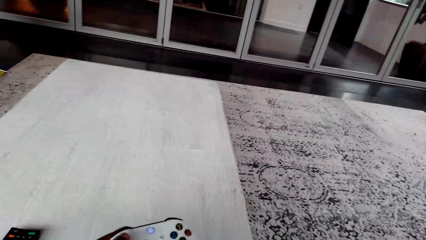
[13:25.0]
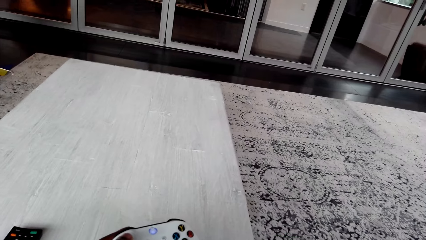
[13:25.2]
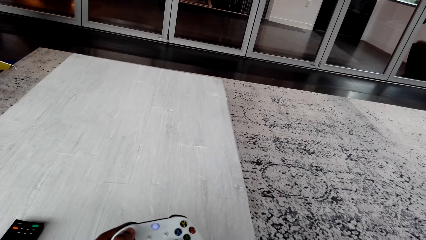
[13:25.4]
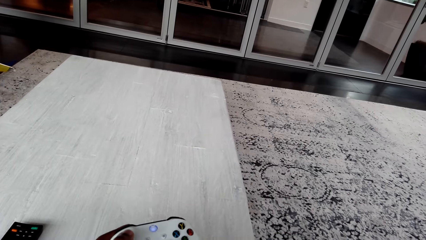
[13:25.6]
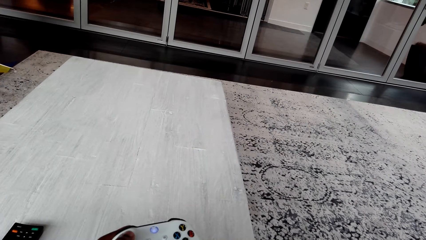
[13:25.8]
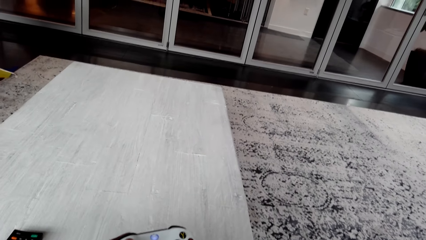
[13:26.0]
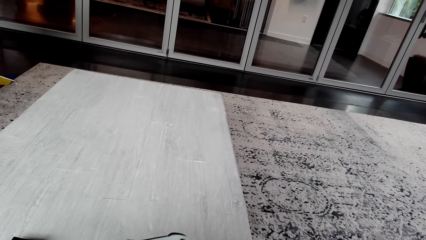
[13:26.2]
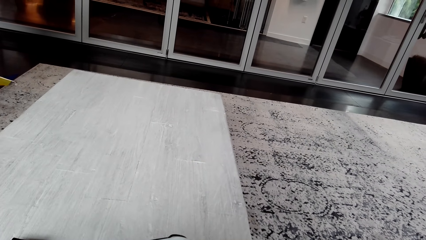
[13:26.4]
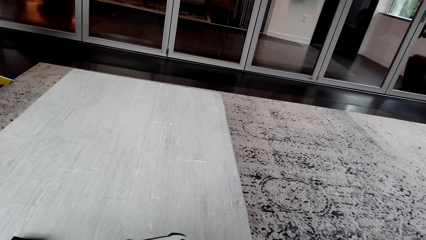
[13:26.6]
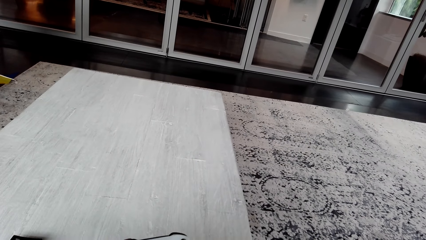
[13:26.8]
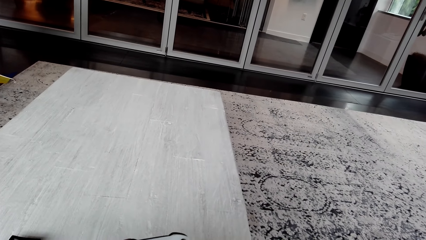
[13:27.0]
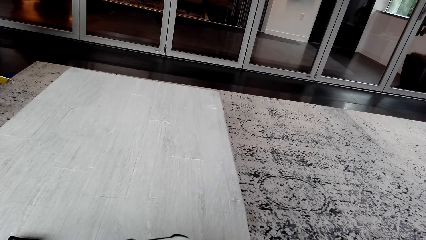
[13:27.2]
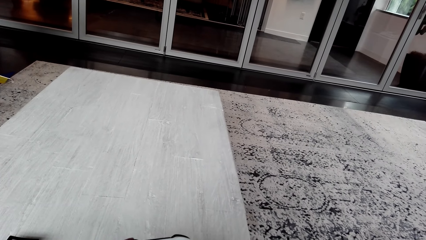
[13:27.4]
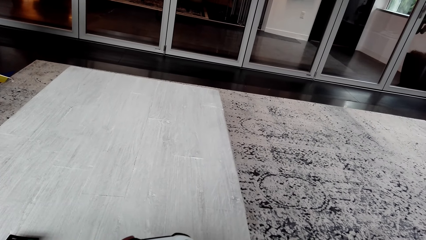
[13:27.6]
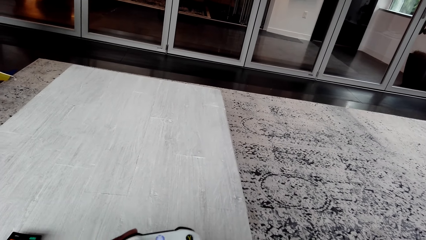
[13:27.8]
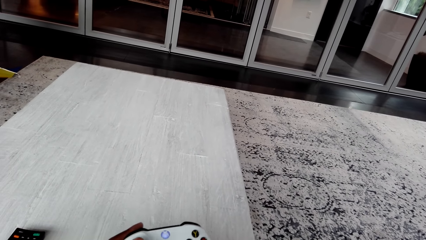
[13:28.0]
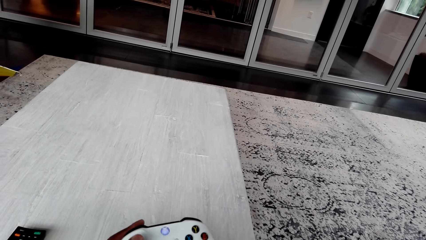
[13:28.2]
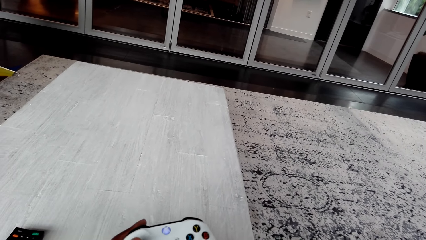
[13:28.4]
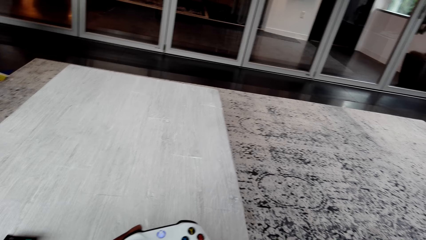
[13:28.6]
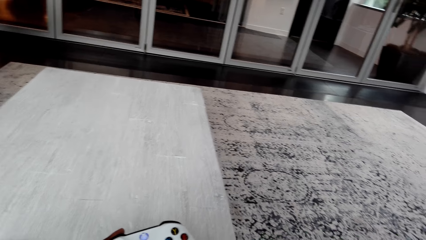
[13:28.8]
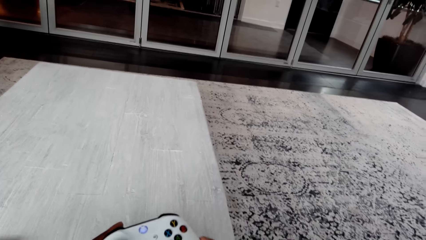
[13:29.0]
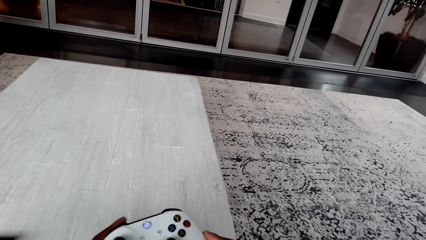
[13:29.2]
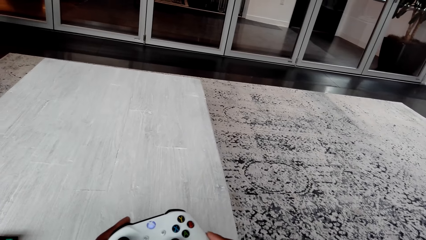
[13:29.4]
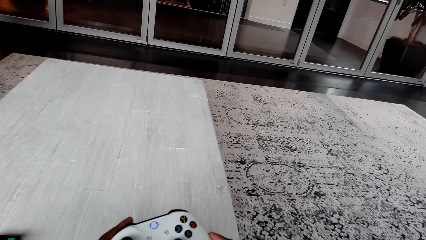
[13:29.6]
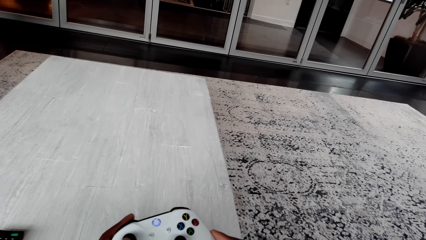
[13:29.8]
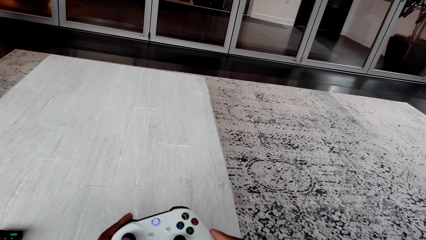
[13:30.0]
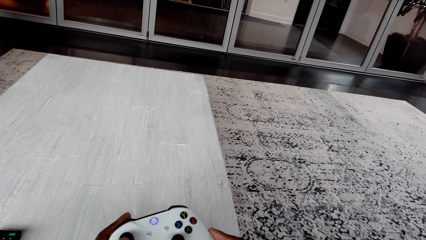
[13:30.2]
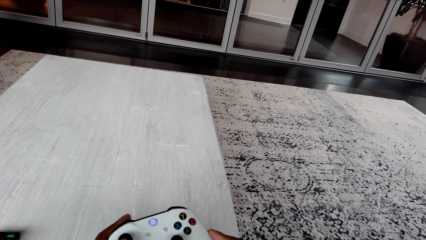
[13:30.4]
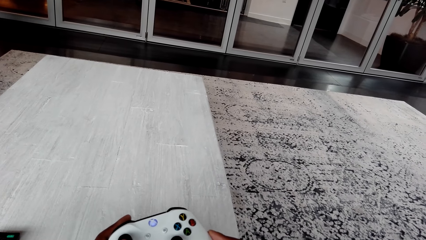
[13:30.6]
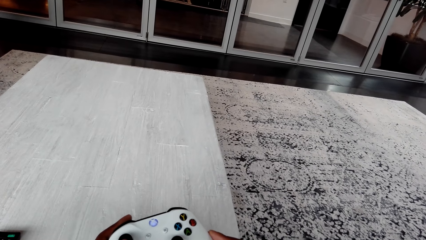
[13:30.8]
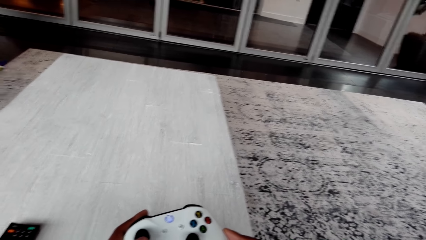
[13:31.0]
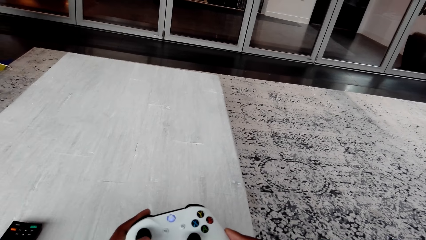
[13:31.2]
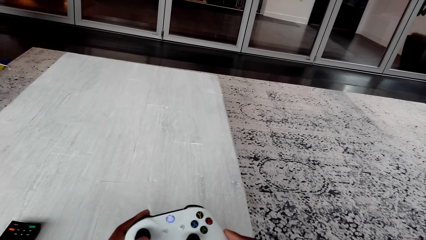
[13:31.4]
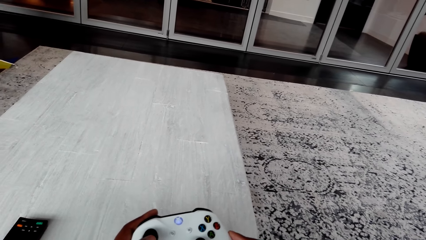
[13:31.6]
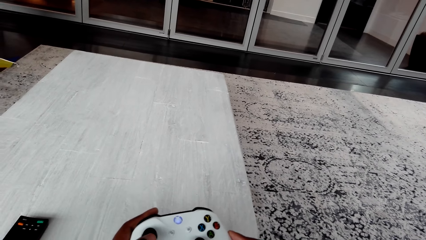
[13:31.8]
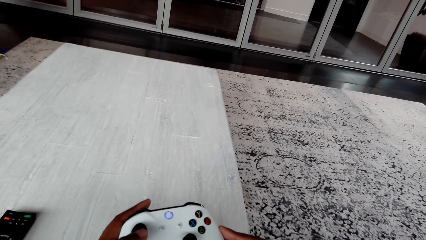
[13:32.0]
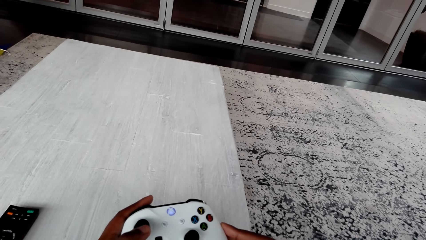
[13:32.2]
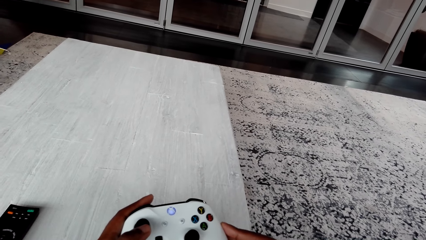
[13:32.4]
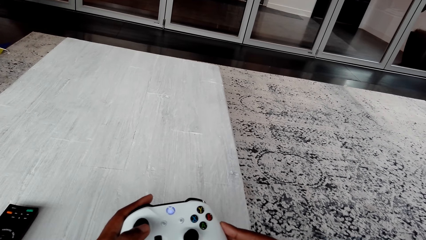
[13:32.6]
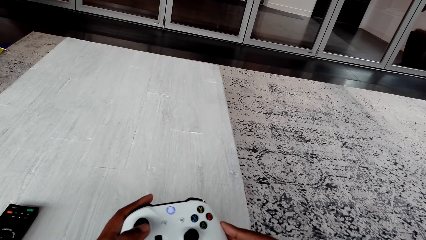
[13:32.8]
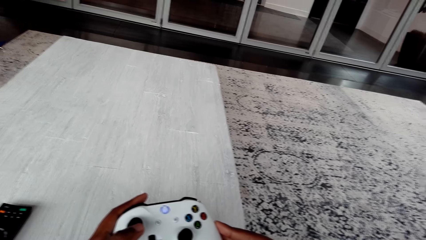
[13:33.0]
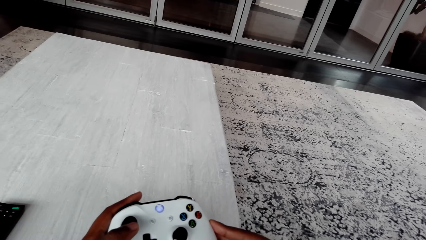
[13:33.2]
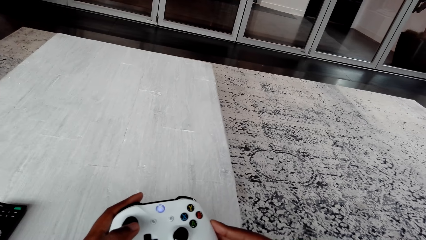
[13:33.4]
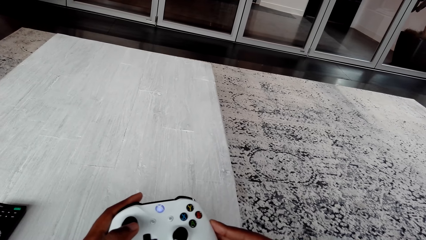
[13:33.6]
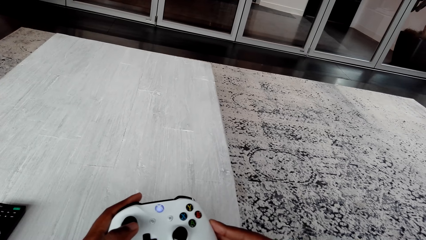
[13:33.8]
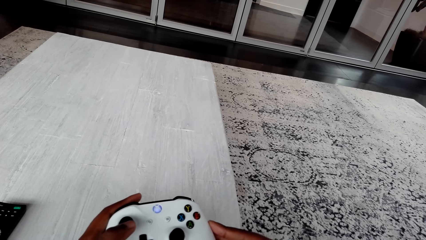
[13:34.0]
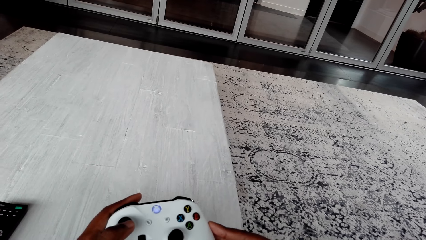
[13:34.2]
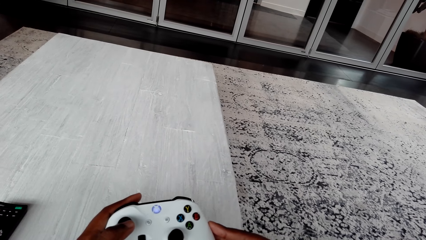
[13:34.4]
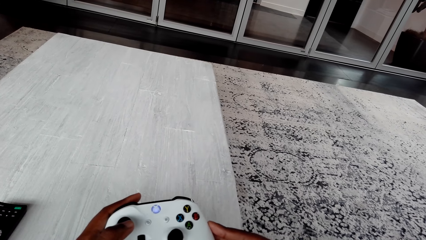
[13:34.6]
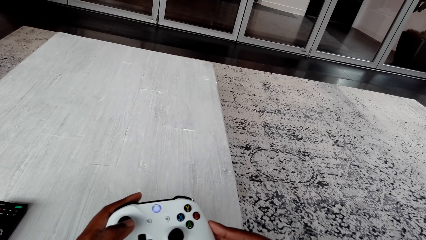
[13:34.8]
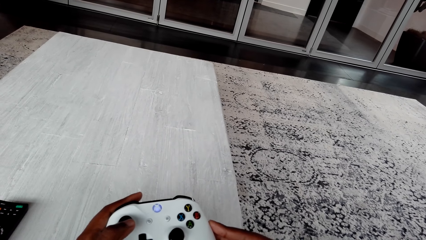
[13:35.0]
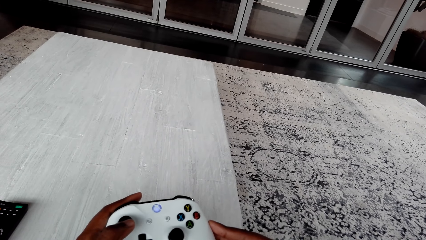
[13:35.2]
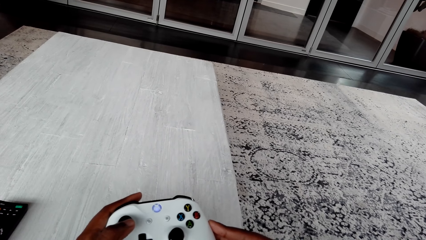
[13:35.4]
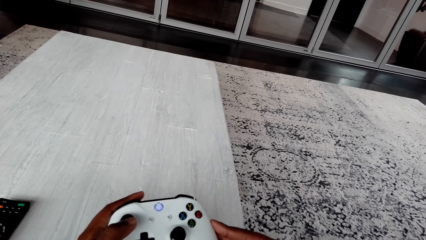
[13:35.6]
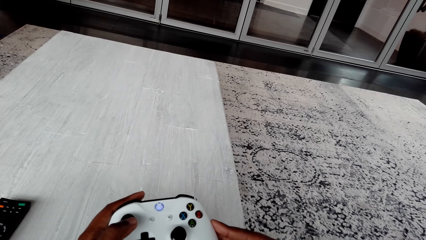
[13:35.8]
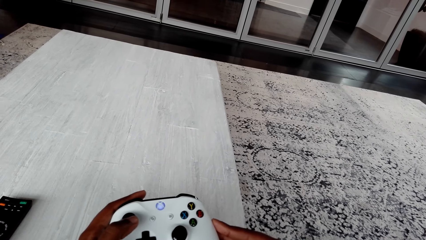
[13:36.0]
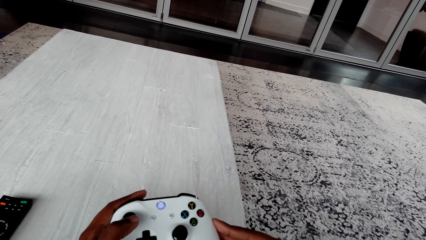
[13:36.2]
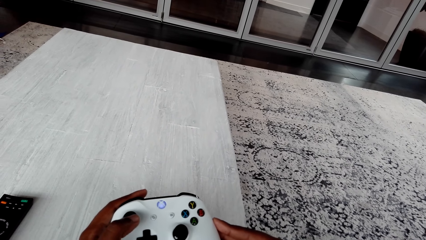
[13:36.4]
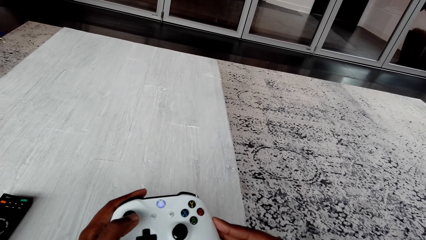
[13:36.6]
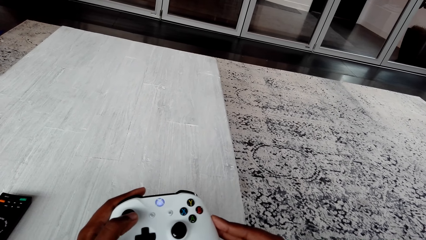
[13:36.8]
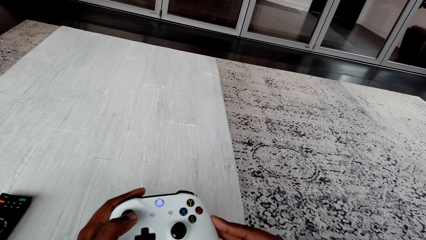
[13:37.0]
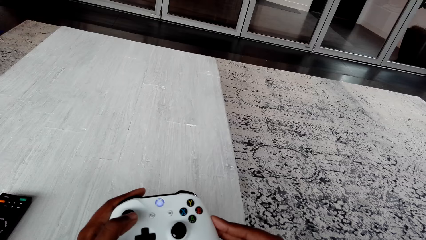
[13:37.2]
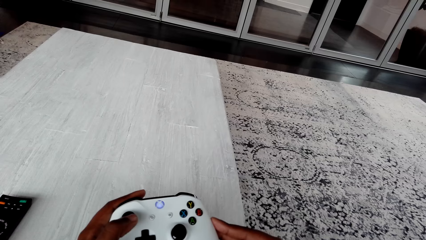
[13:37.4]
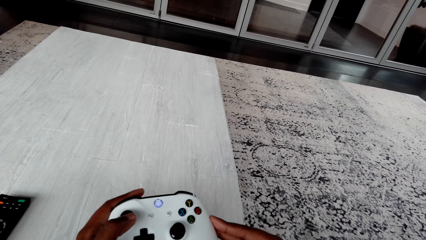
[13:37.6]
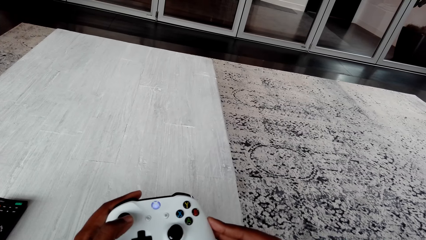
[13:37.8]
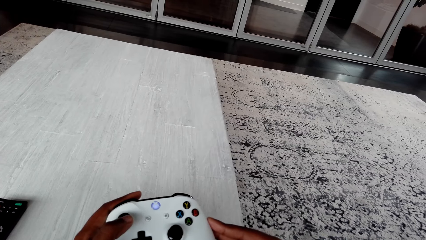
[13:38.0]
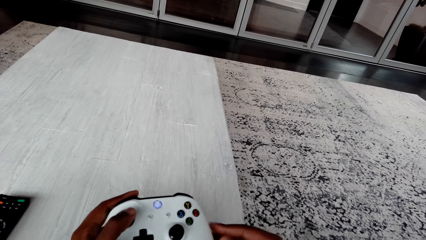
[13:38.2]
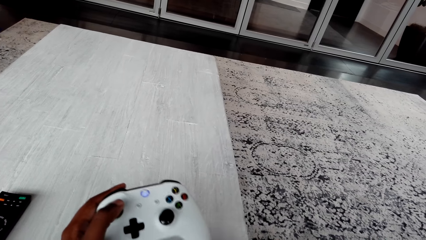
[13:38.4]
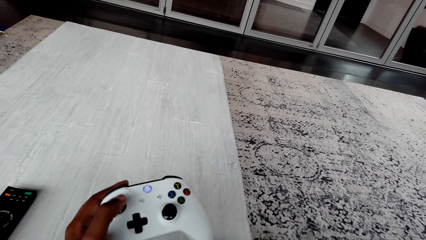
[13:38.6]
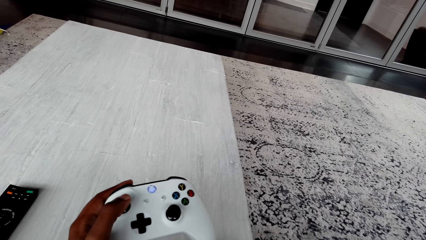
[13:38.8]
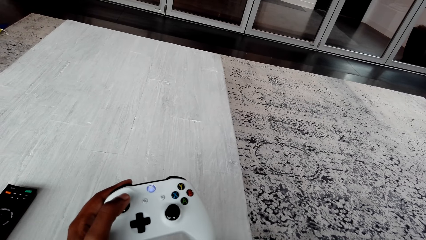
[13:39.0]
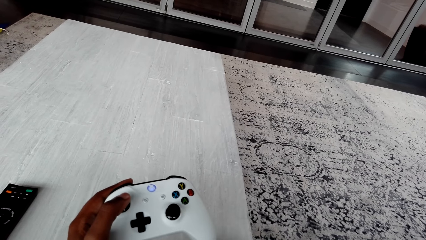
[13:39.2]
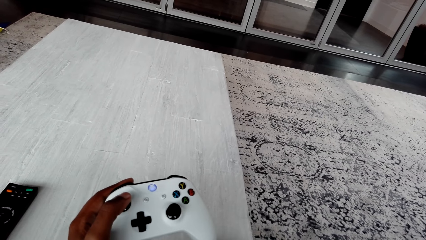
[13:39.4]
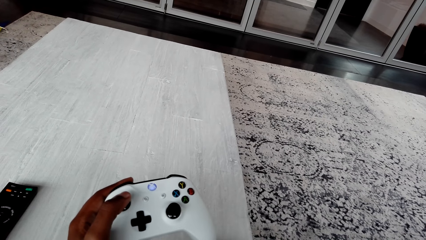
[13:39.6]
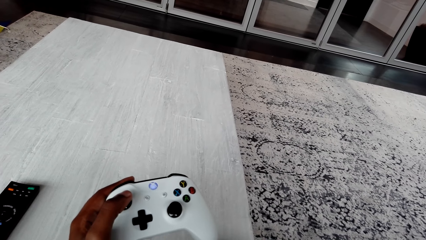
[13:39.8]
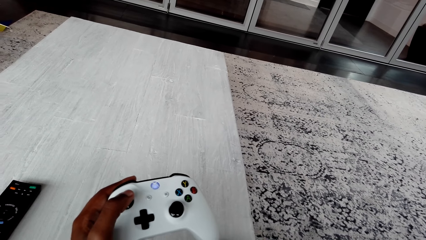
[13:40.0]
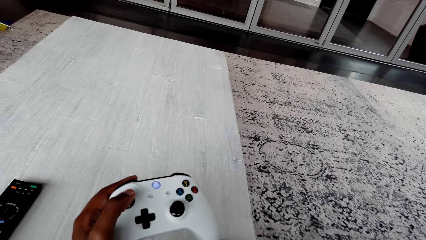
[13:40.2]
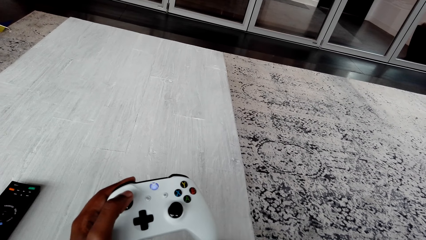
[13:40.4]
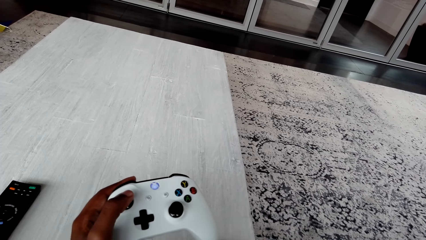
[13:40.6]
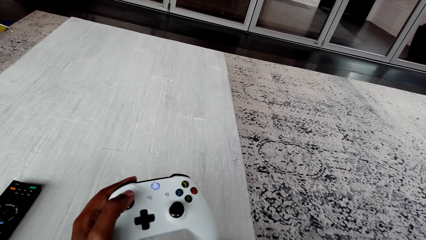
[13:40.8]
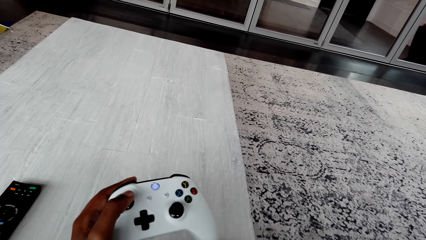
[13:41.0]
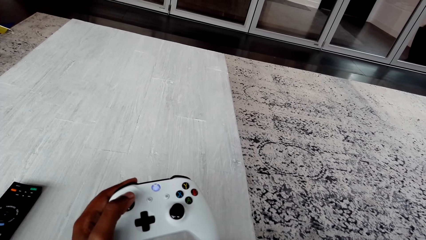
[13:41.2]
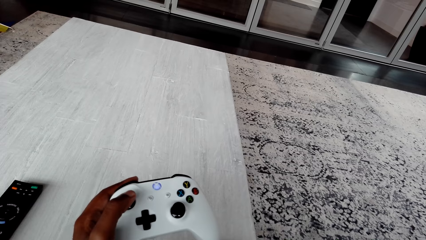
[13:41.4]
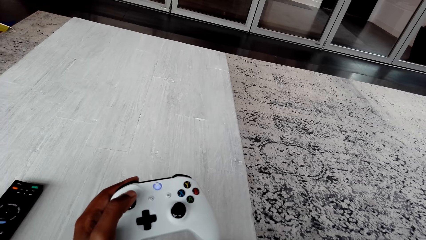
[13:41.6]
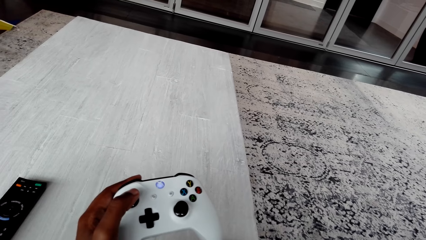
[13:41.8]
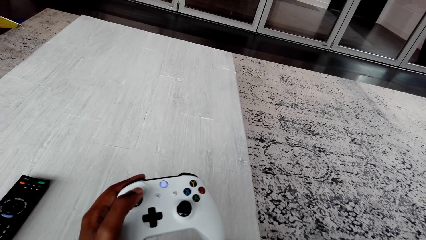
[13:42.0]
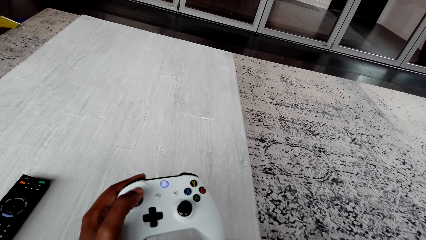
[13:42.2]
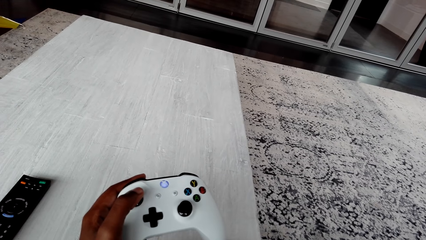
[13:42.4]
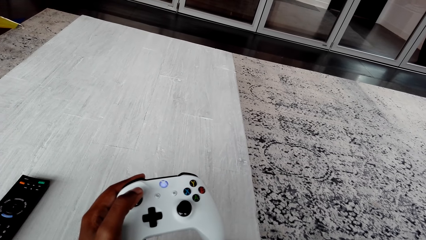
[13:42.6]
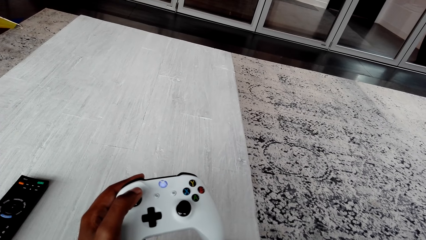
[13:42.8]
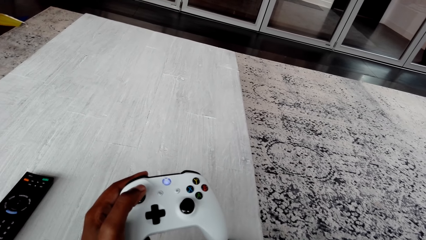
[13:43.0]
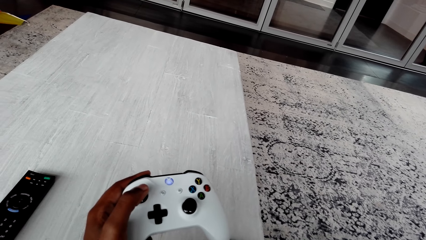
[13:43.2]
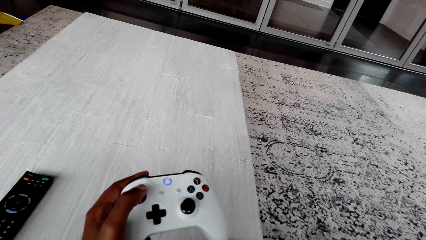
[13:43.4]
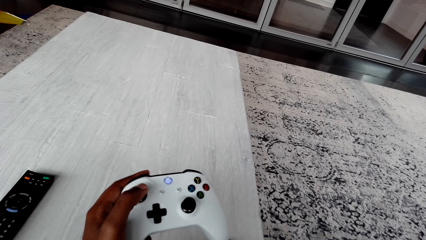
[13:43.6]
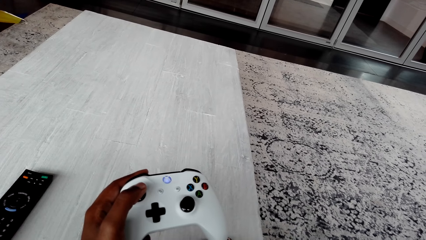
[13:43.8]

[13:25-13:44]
The camera wearer reads on a phone. He plays the video game with both hands with the game pad. He removes his right hand from the game pad. He holds the game pad with his left hand.
